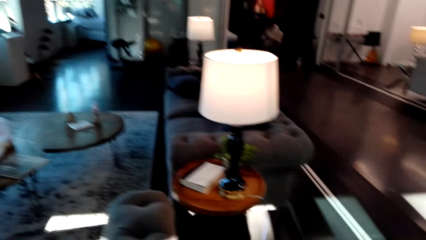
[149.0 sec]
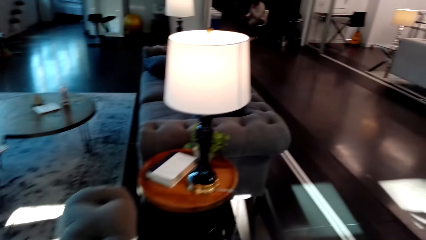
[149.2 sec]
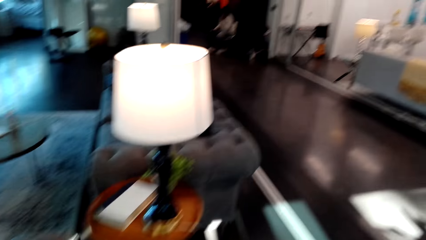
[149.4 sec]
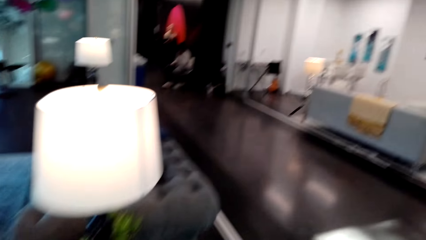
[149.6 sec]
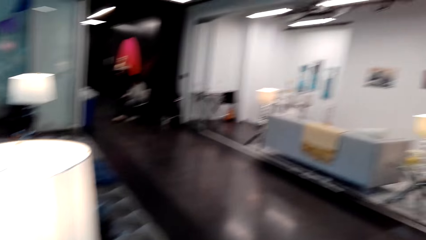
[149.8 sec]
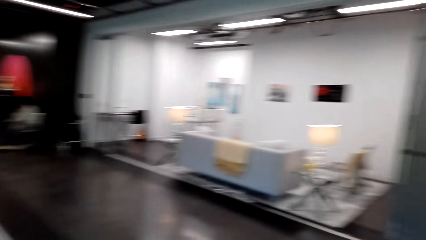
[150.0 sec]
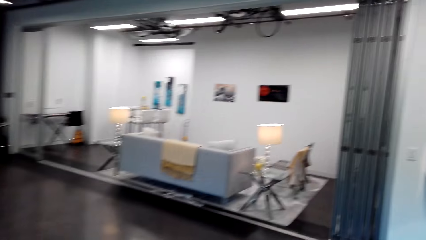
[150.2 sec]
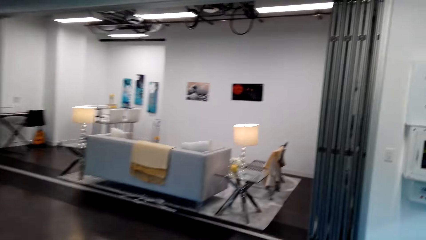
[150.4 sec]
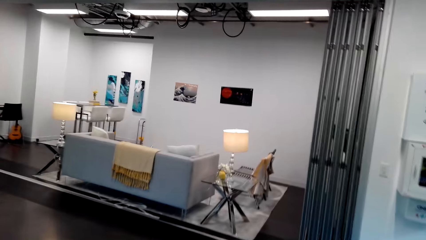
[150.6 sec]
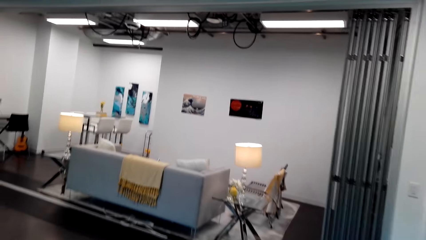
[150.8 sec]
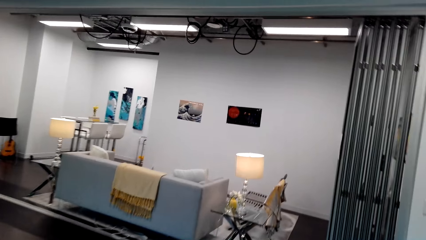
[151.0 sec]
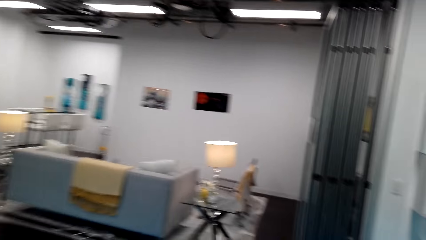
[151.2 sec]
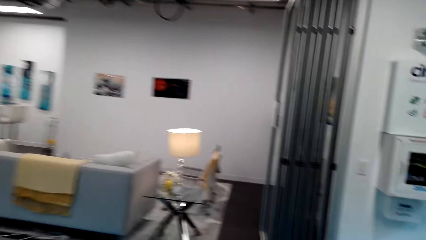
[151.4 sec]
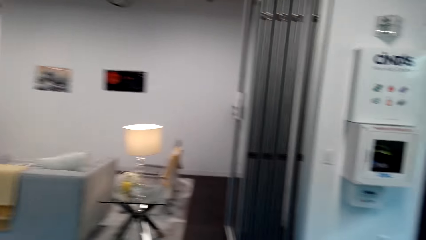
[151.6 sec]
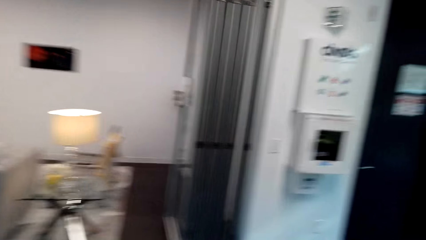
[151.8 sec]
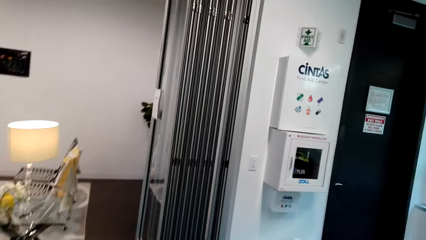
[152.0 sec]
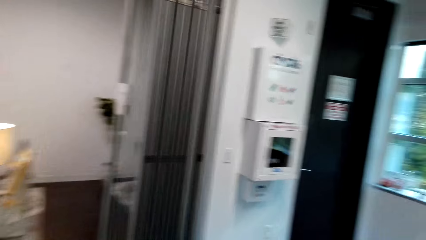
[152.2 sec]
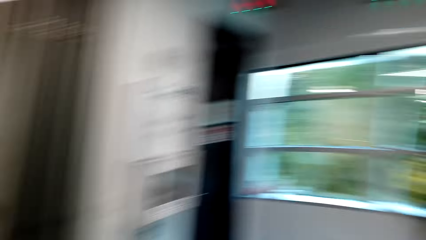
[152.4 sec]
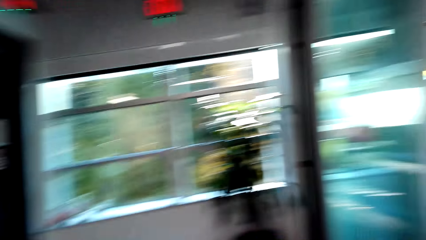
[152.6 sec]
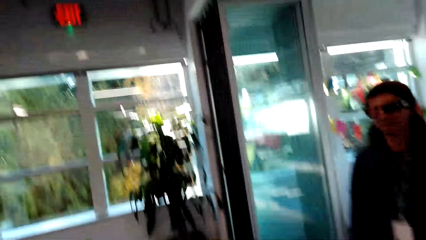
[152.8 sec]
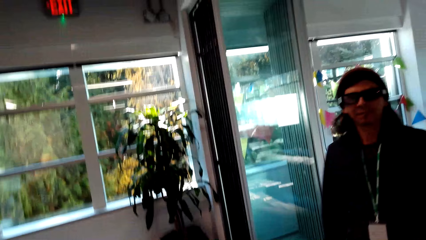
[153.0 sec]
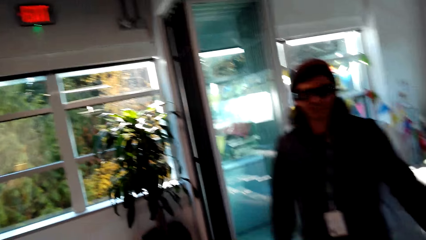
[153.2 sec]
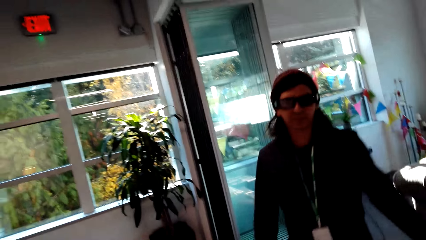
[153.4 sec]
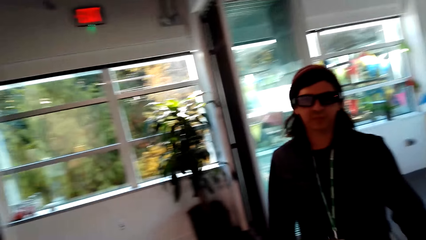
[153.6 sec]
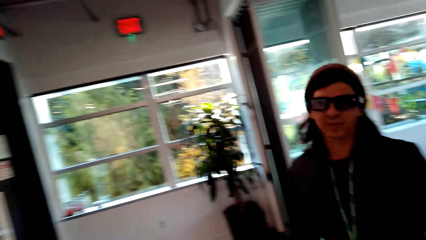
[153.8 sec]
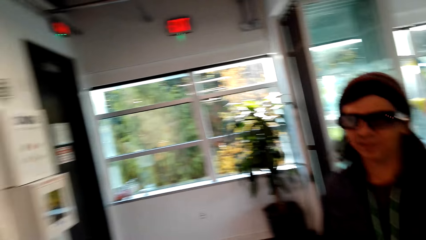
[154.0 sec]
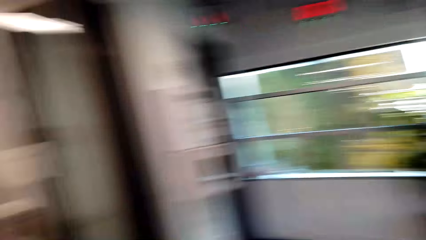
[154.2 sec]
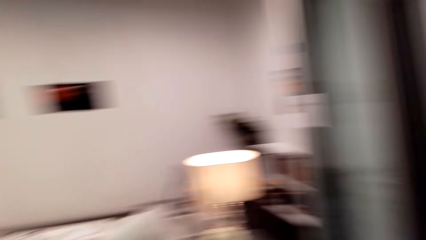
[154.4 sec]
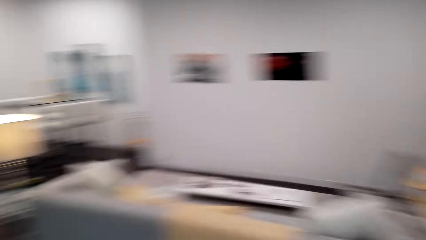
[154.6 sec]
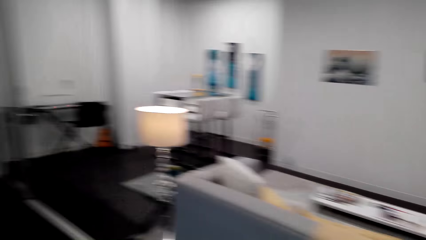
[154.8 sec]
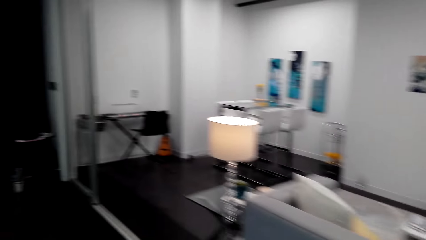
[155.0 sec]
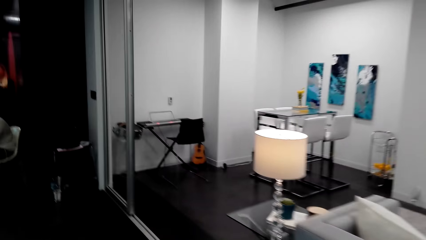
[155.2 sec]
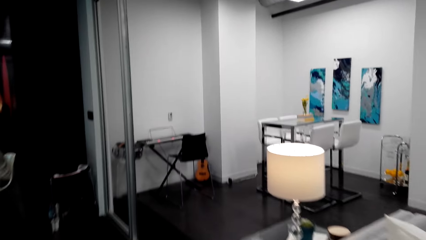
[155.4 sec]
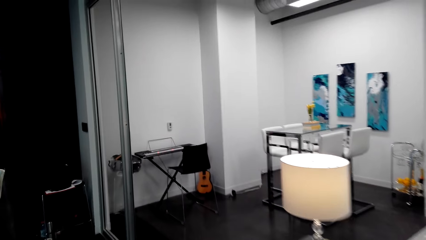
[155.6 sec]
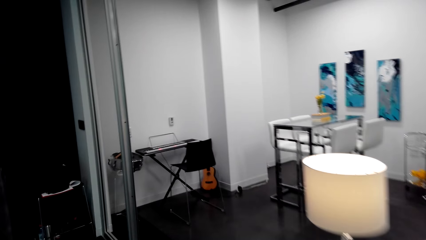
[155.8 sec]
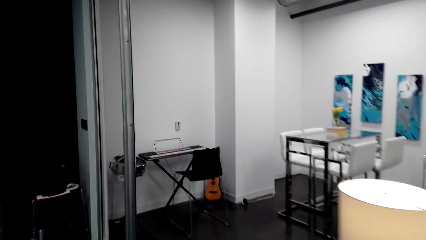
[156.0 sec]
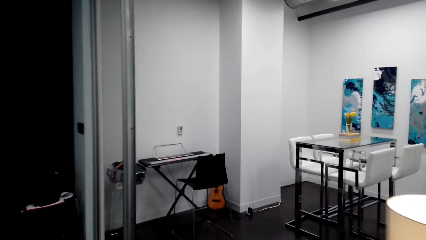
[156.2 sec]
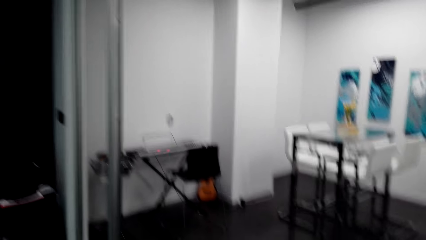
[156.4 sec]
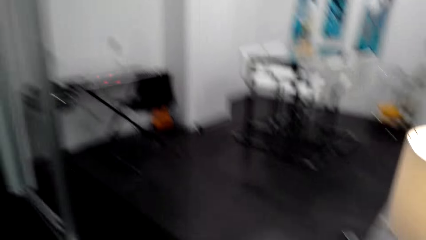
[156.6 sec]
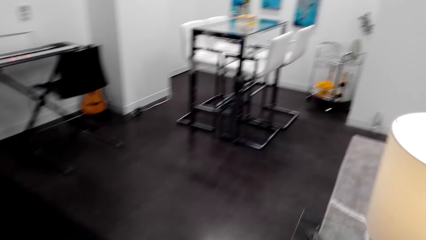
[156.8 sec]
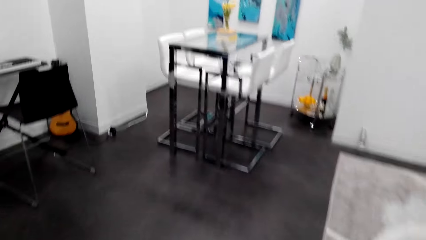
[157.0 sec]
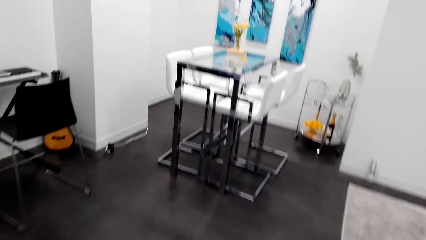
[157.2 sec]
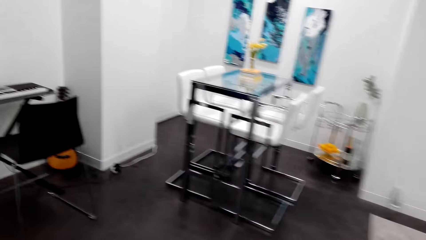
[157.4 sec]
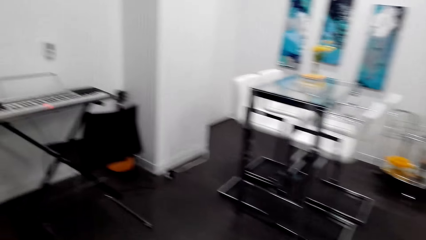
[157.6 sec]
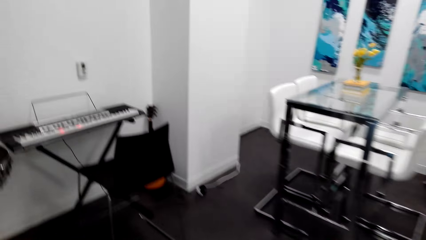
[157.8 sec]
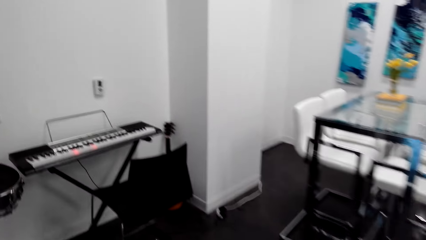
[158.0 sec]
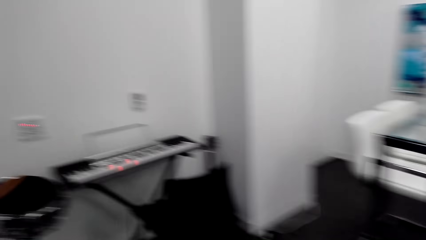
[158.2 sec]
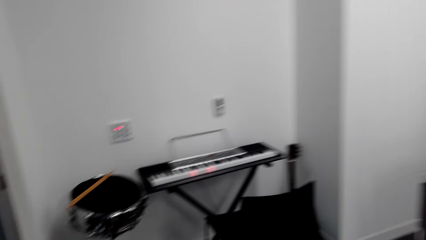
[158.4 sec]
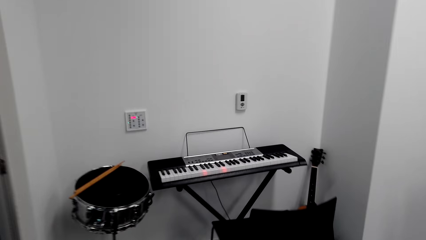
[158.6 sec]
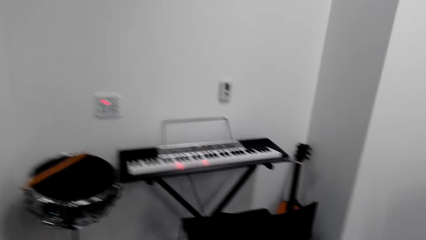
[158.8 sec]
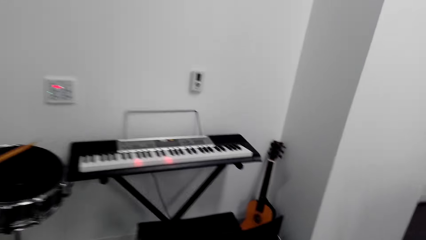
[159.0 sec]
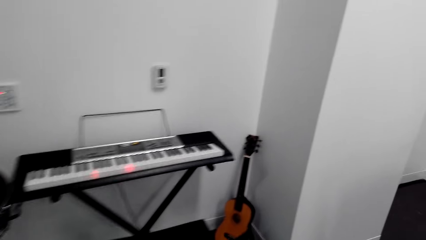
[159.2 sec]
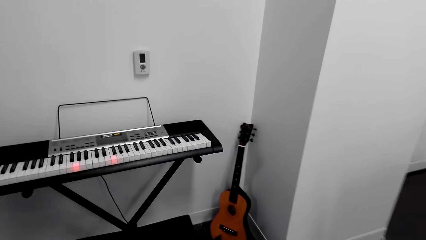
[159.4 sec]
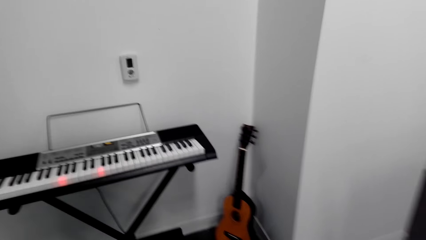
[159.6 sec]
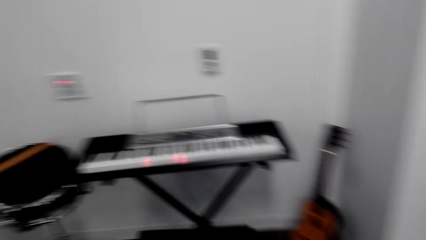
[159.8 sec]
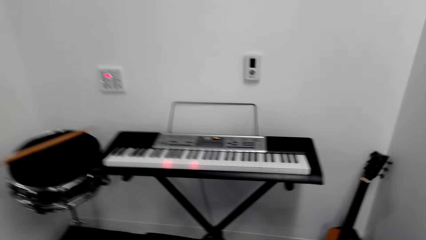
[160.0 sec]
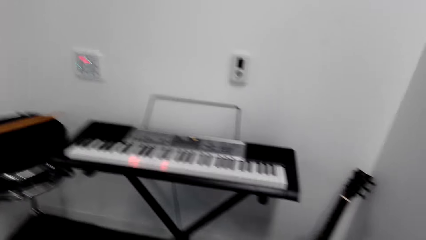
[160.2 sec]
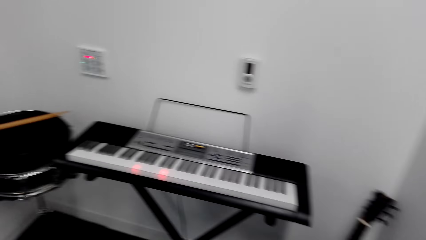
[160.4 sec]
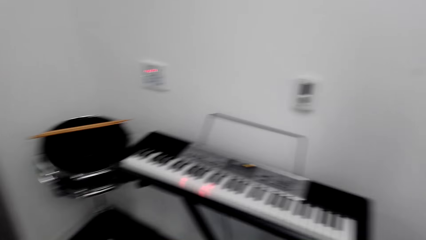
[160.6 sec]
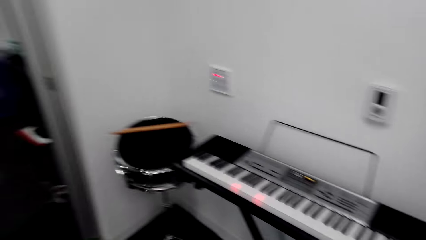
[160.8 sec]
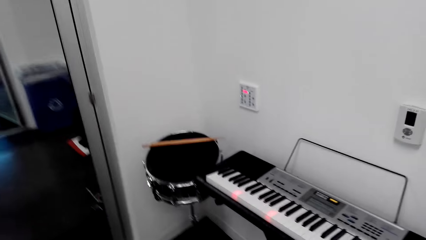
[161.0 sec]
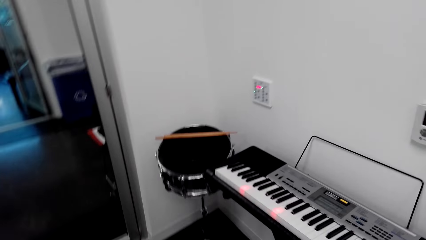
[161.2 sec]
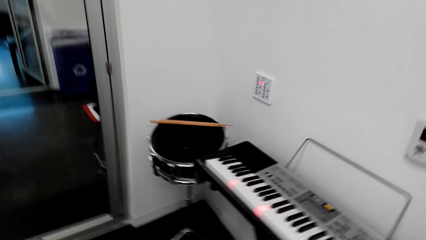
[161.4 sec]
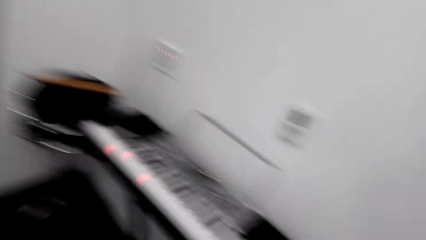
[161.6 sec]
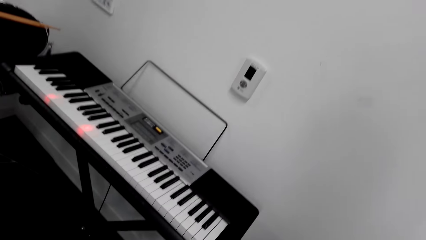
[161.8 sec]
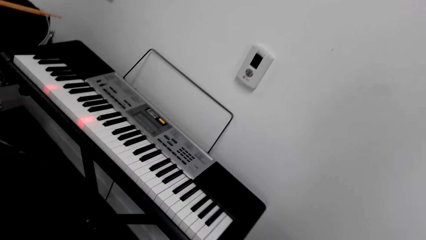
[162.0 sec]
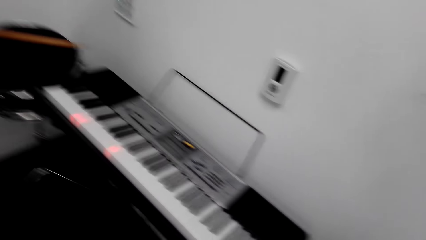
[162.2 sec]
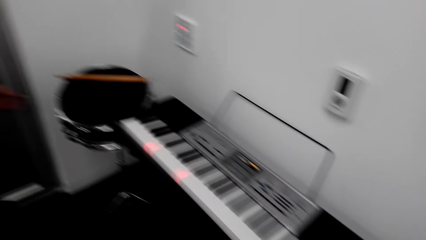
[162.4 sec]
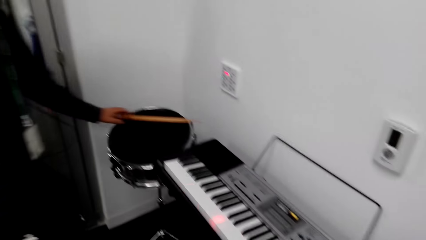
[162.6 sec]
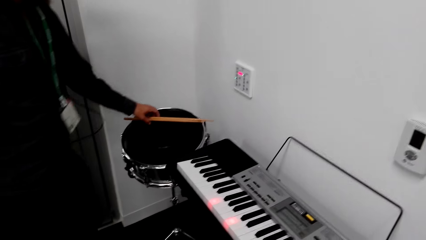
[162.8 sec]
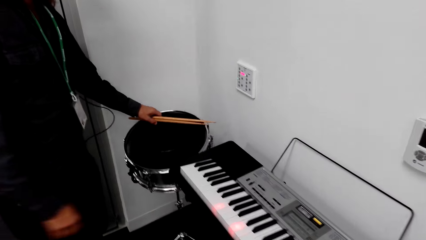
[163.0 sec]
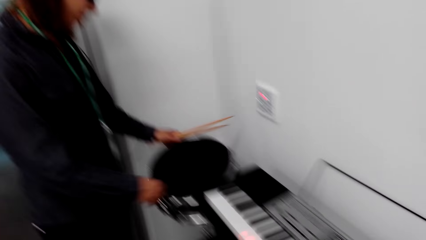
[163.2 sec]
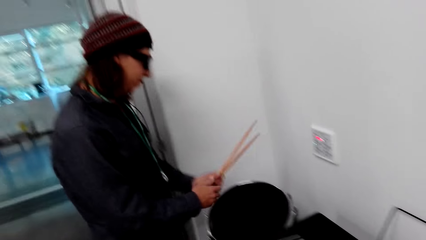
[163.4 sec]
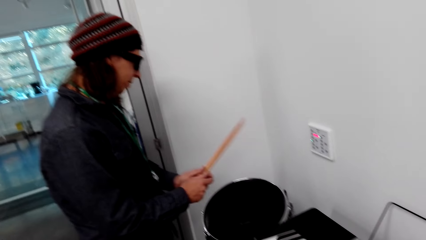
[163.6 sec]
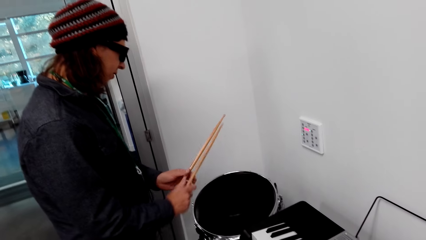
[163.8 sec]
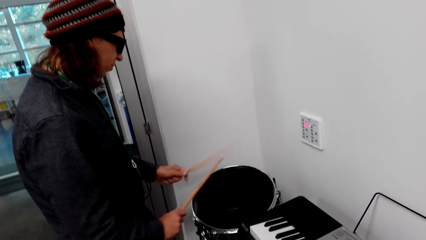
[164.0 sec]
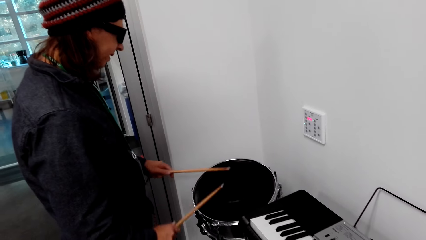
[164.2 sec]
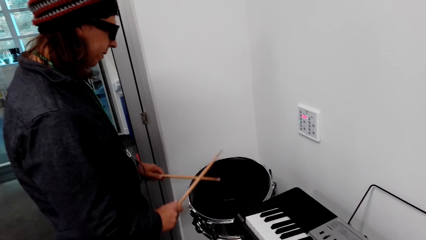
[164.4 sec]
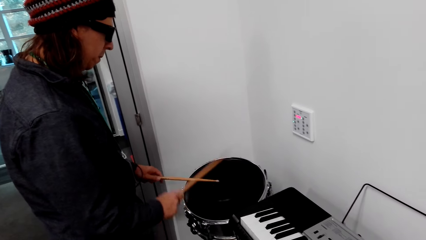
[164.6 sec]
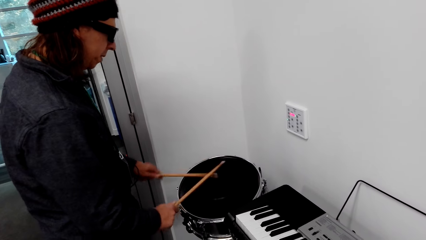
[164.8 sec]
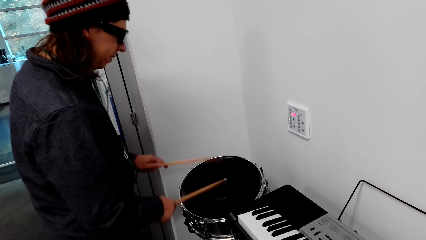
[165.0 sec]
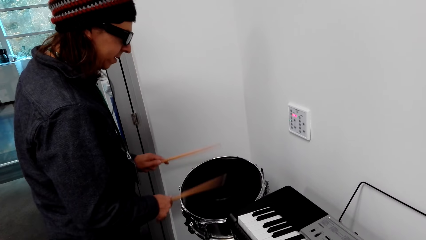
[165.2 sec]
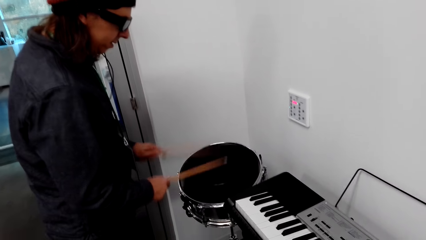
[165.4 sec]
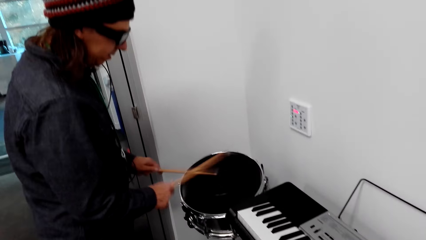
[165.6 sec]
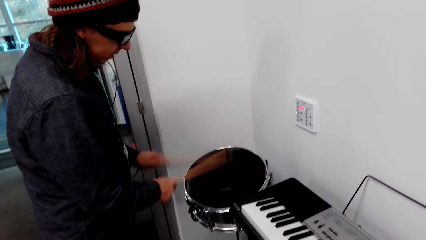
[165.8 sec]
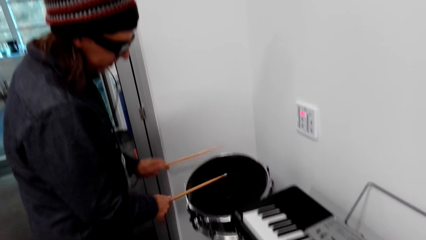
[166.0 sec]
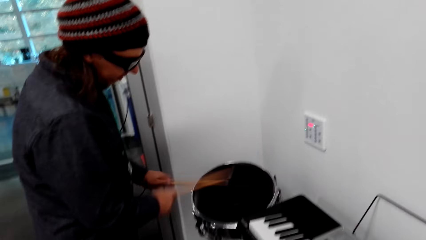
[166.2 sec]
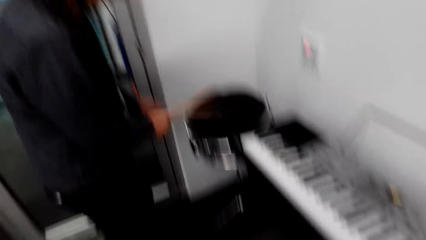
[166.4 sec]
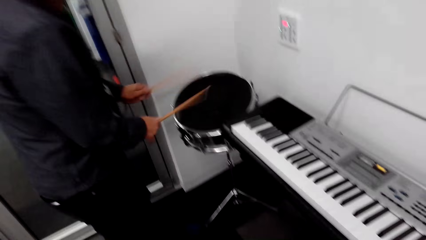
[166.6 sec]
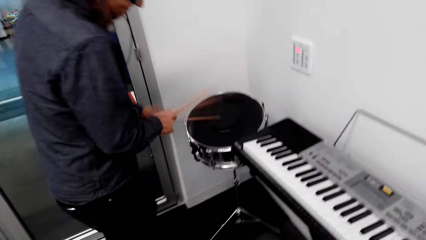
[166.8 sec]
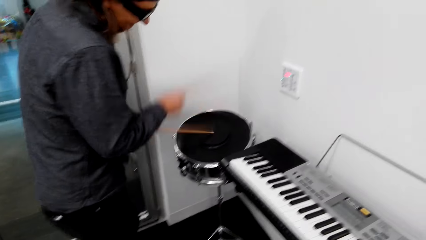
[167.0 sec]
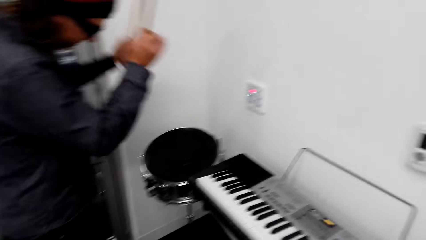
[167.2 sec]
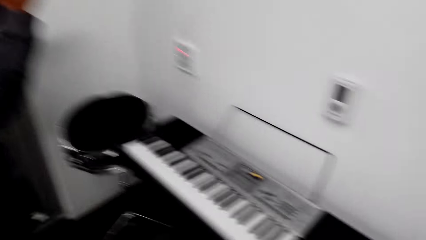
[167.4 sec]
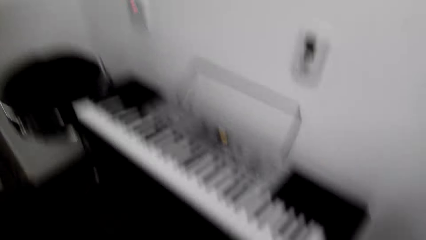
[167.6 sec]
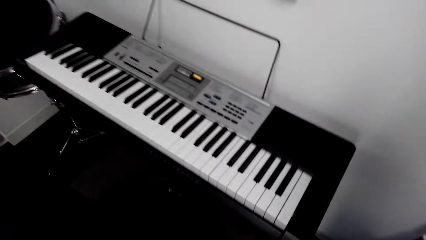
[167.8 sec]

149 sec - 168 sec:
The camera wearer walks around. A person picks up the drum stick. The person plays the drum.
